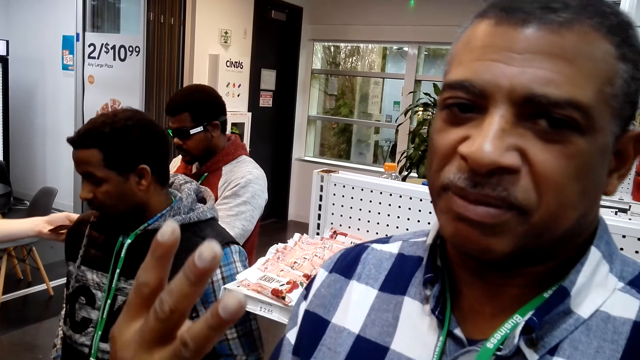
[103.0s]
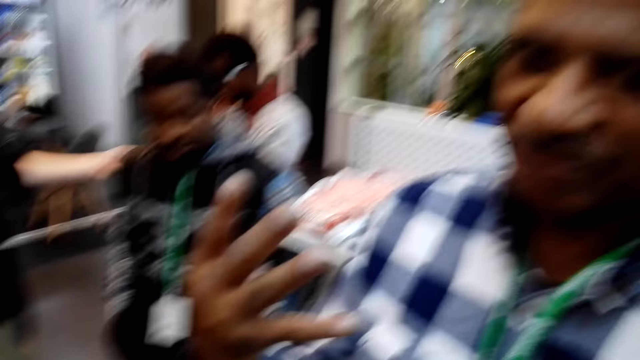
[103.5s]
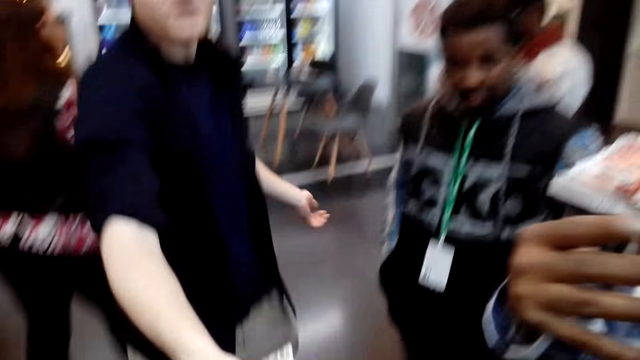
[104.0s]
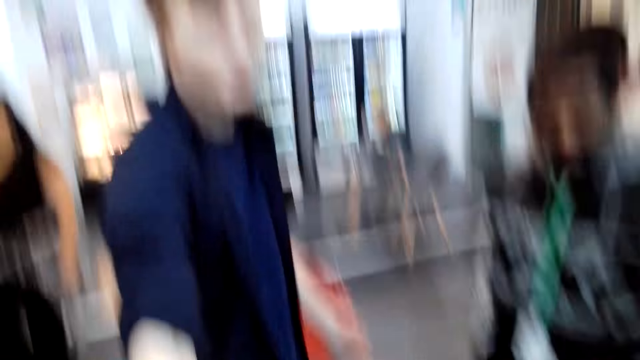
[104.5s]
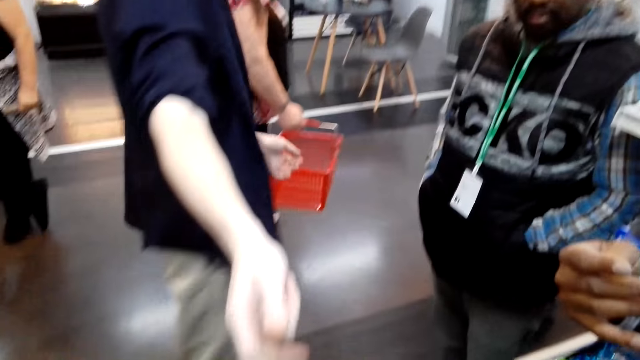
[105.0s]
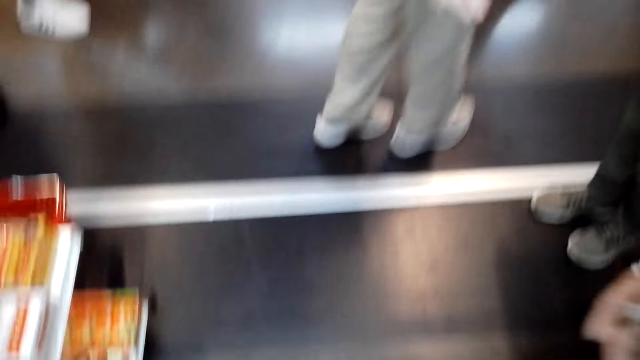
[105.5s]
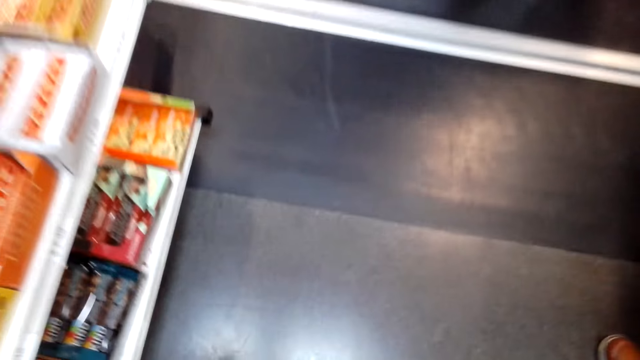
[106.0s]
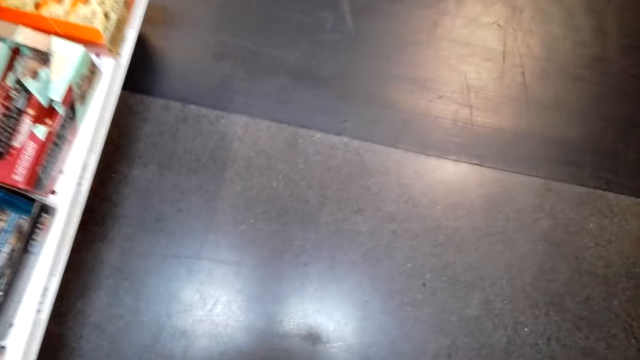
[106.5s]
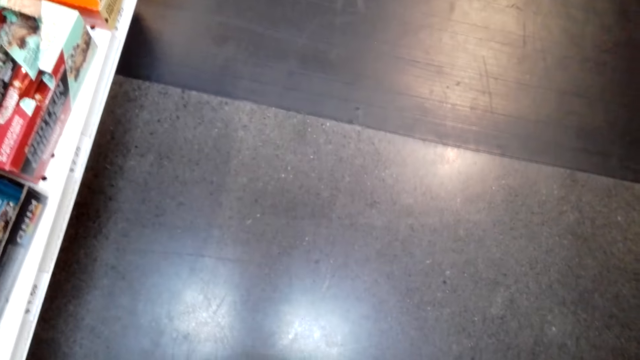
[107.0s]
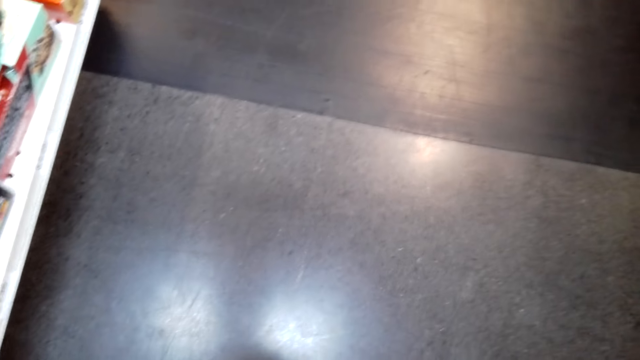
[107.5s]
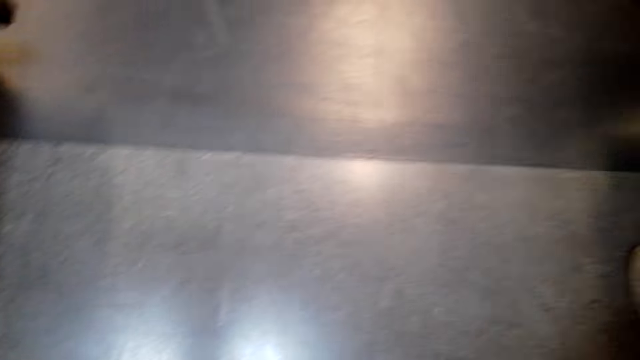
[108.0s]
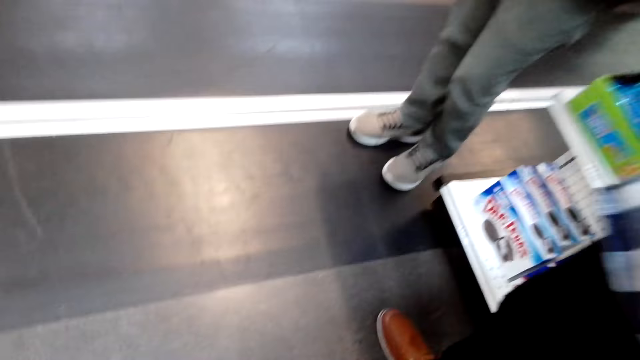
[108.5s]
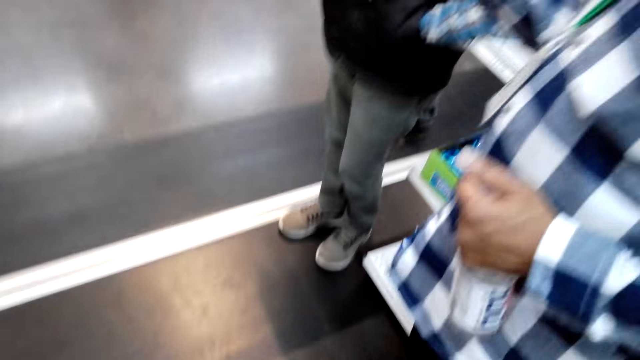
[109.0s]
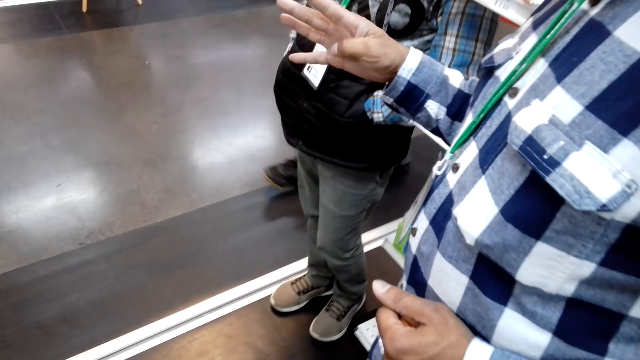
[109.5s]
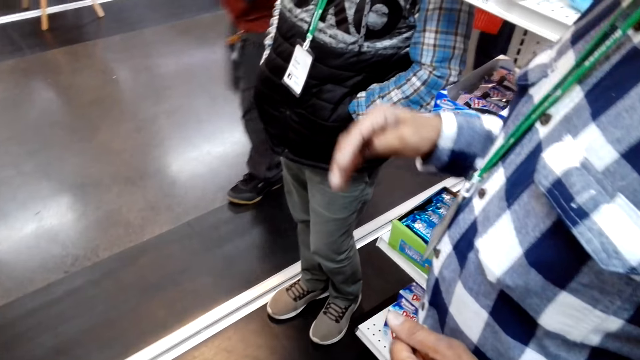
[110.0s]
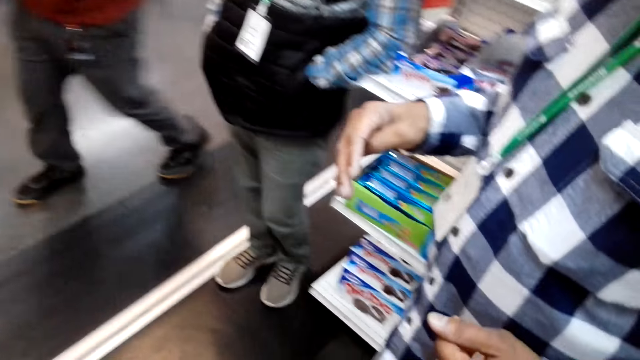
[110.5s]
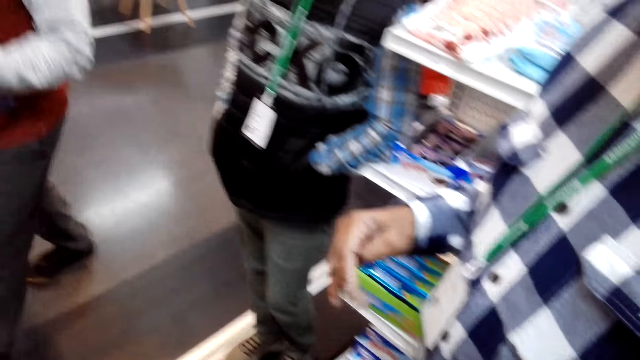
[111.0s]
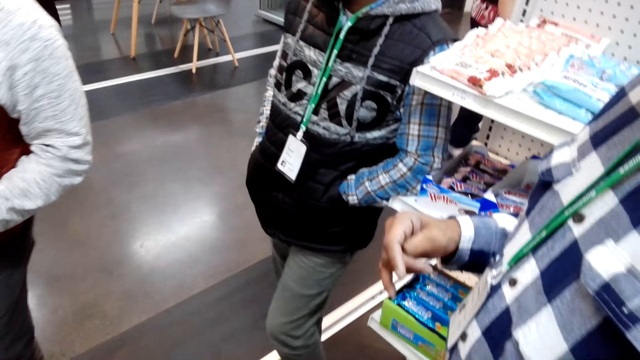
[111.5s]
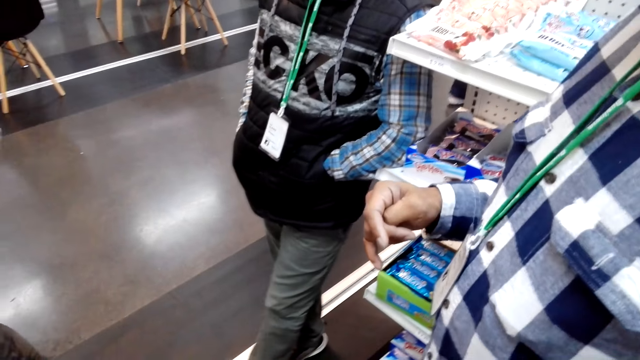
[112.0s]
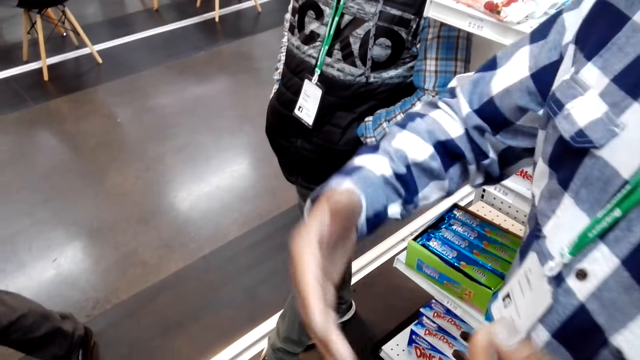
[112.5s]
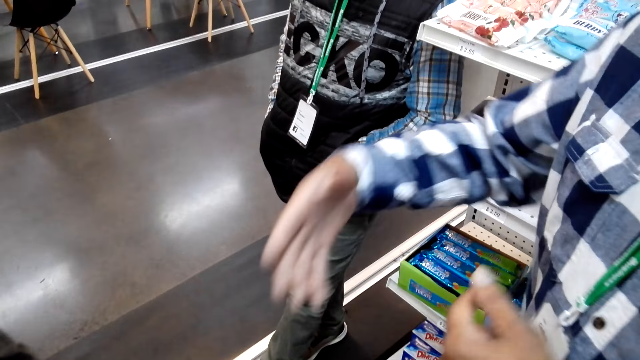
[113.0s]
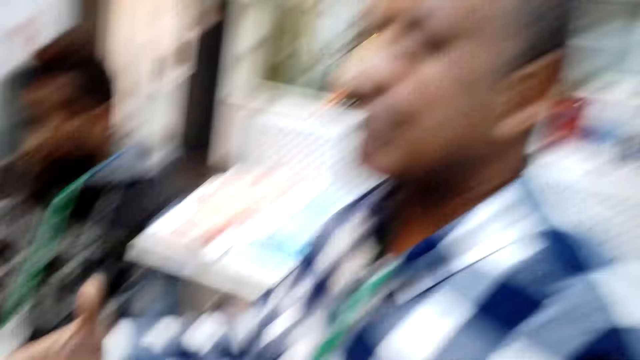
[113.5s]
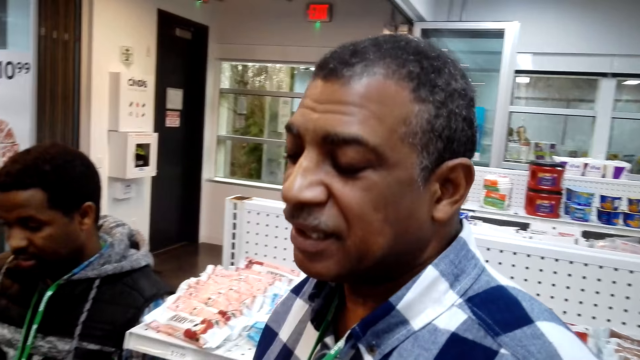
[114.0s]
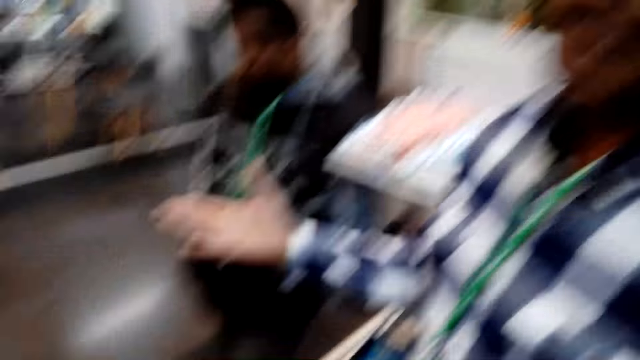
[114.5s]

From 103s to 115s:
A man gestures with his hand. The camera wearer receives money from a person. Another man stretches his hand towards the camera wearer. The camera wearer looks at the floor. The first man gestures with his hand.

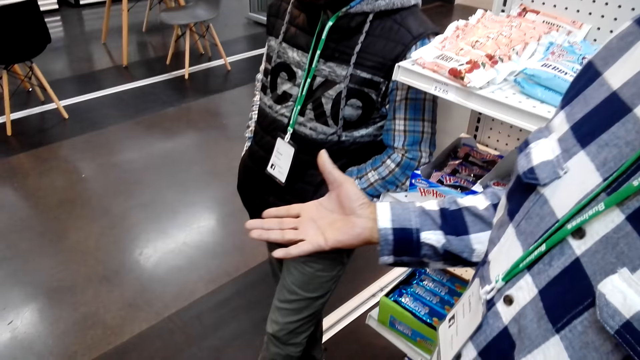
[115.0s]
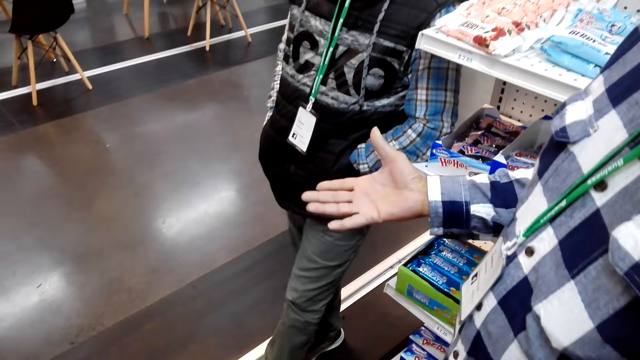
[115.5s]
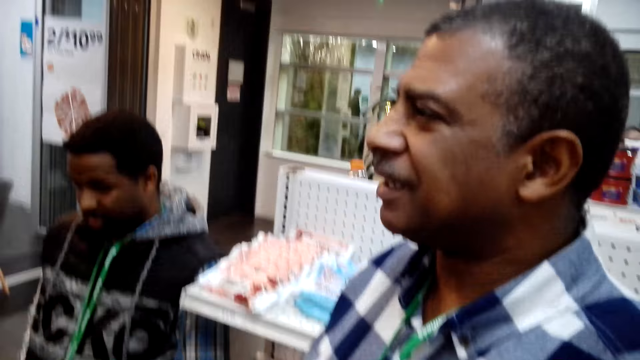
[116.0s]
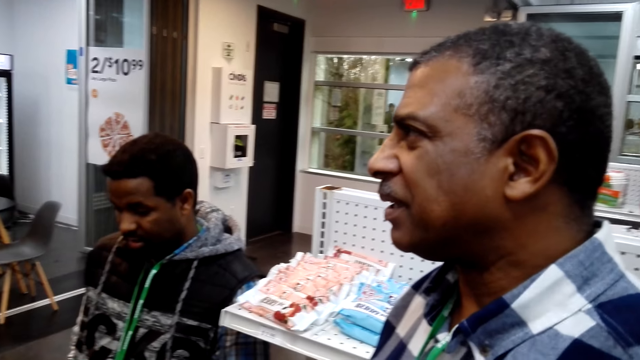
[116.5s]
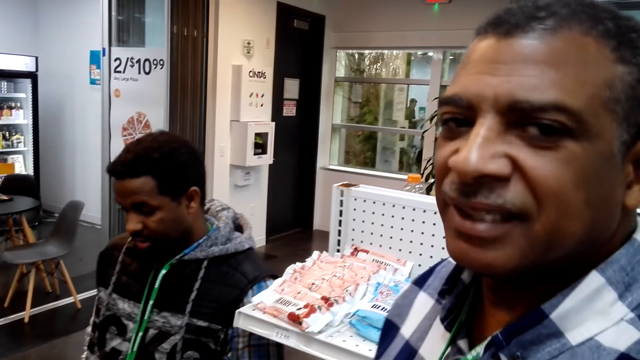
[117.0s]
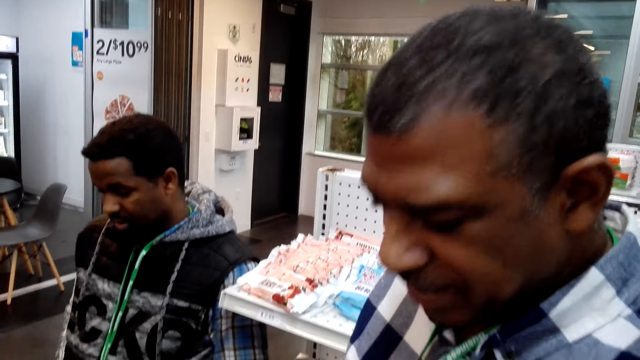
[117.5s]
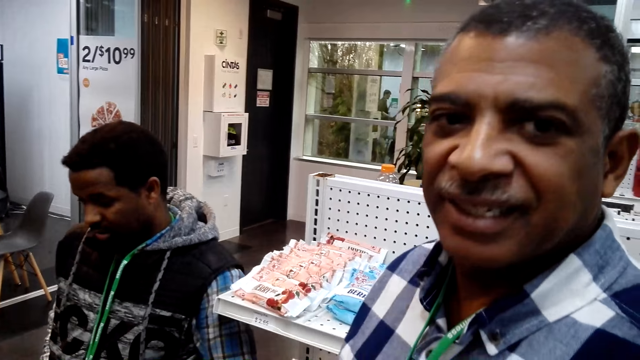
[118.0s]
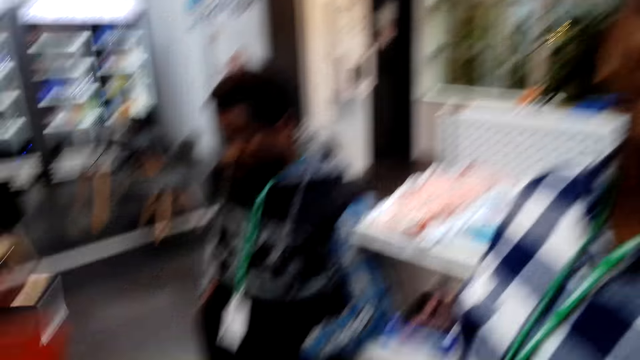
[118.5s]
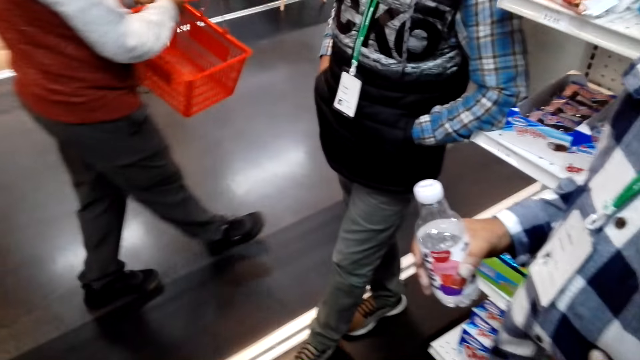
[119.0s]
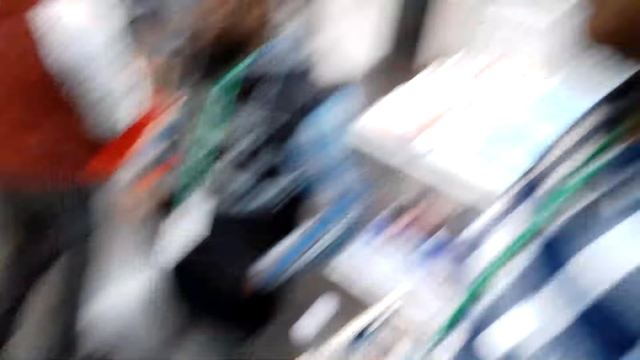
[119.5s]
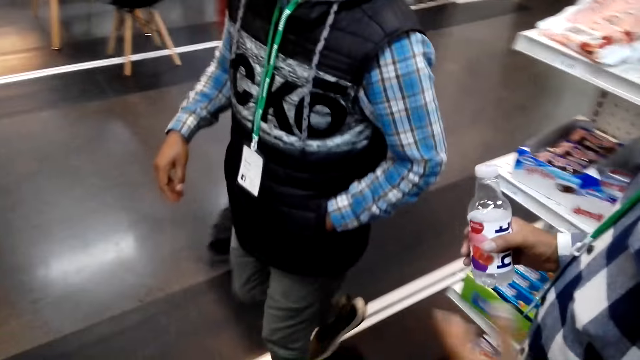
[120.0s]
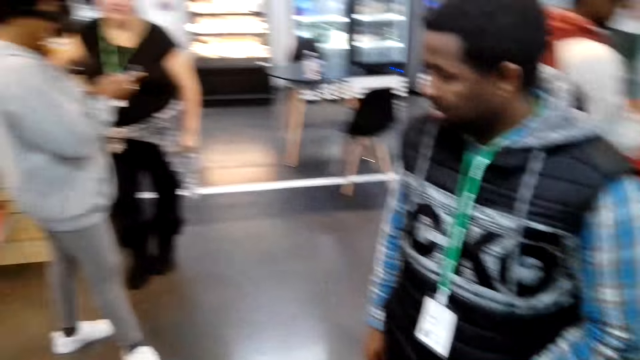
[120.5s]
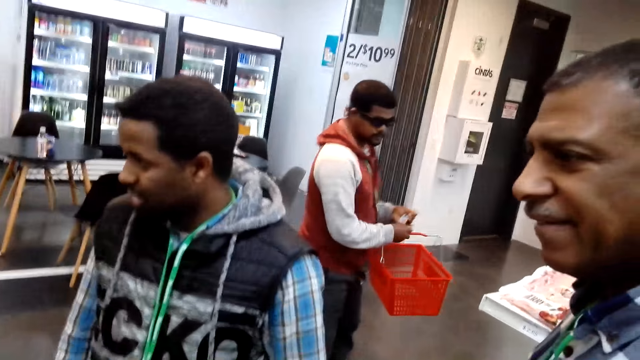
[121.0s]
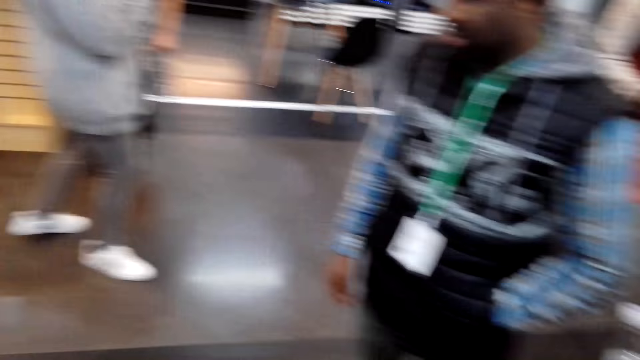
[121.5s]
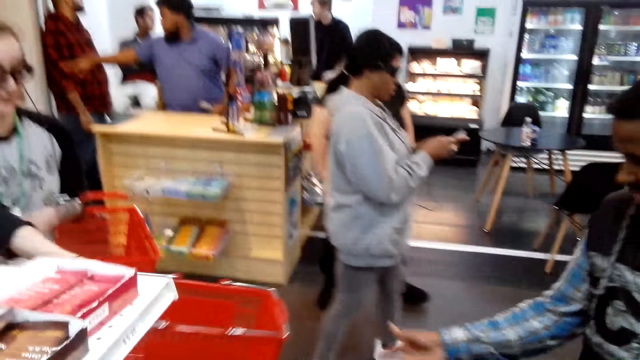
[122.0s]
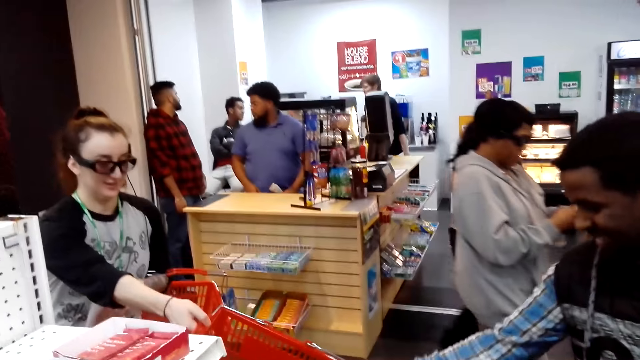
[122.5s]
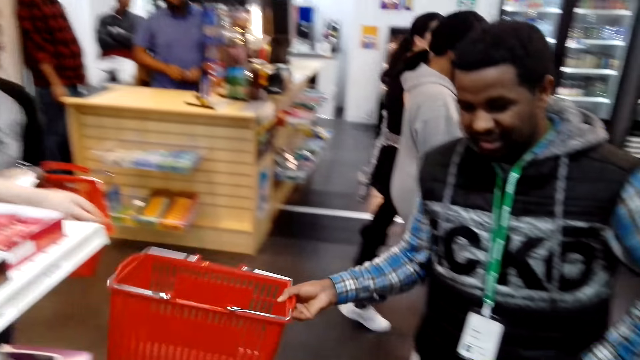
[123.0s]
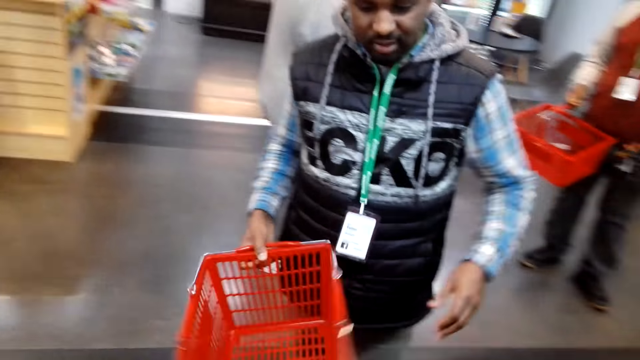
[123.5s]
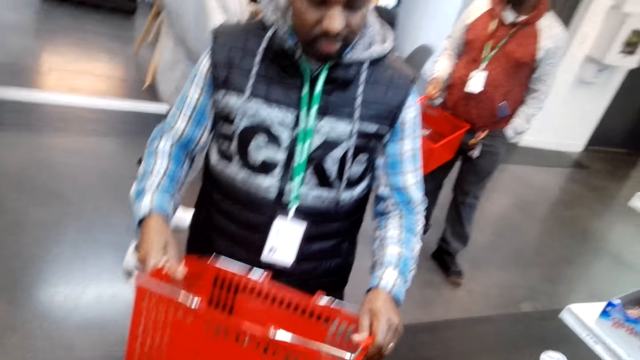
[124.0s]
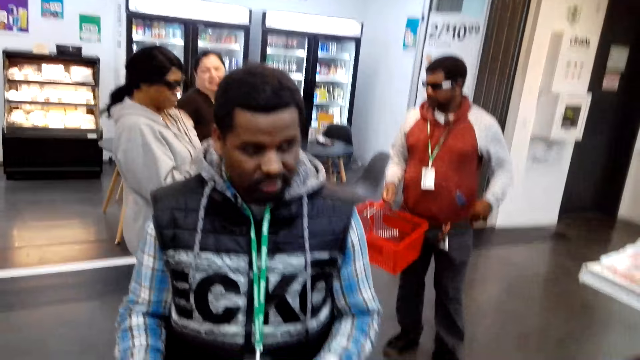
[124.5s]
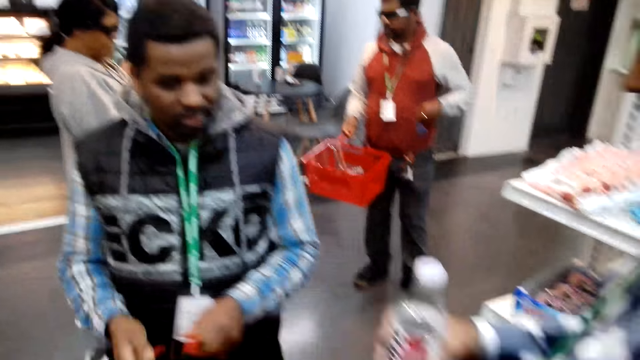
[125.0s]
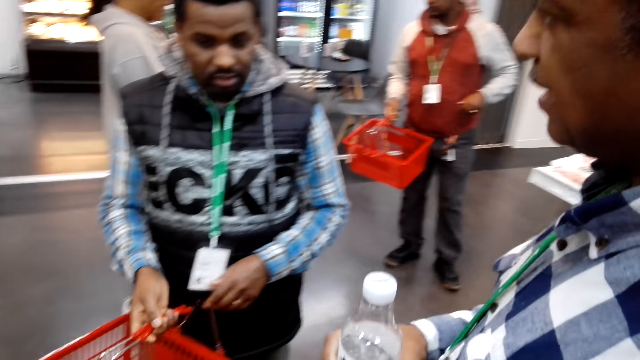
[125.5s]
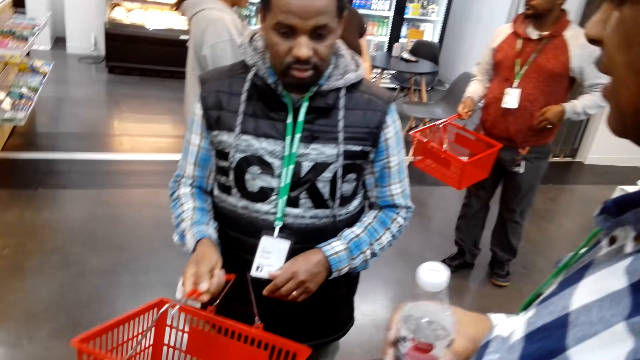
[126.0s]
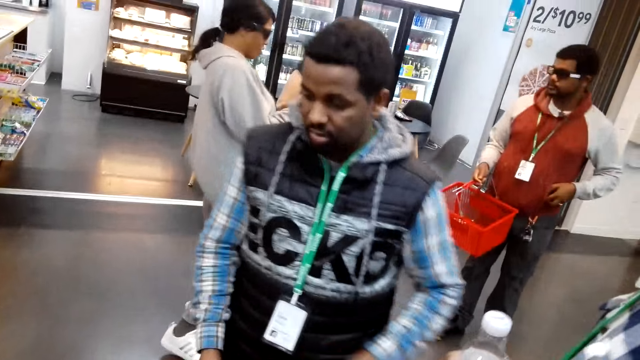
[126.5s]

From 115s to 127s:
A person receives a shopping basket from another person.
